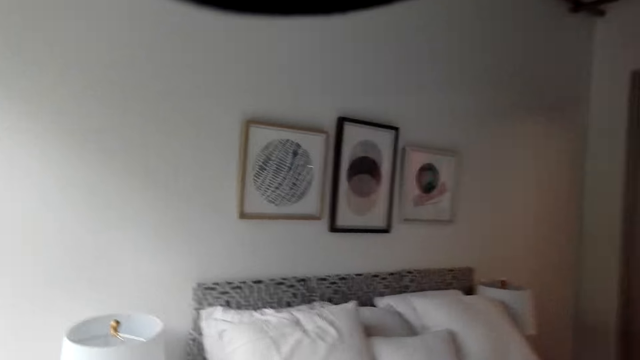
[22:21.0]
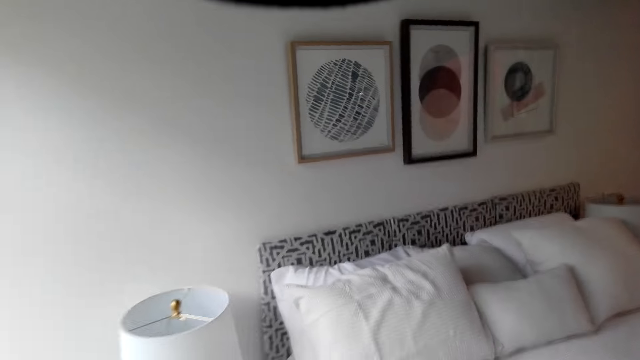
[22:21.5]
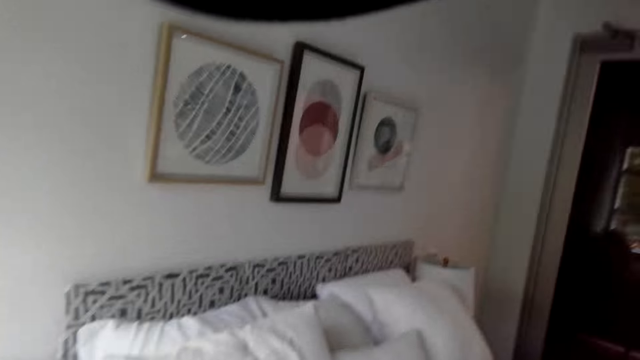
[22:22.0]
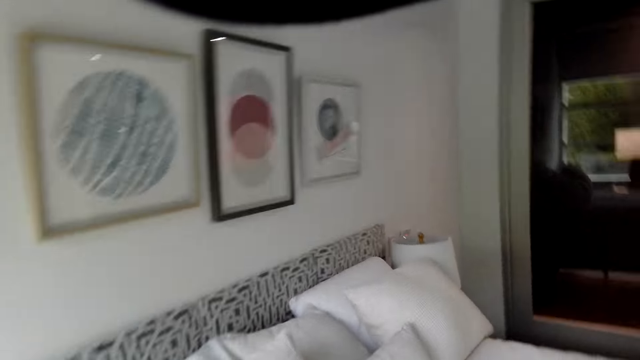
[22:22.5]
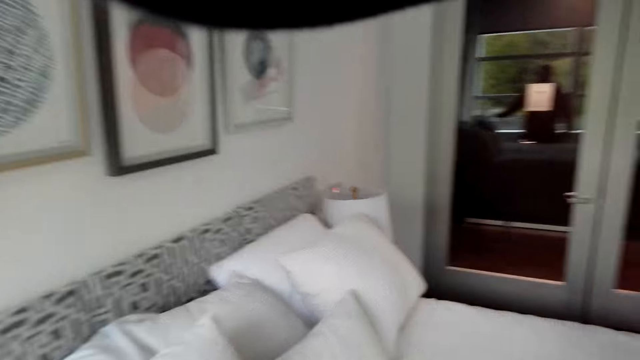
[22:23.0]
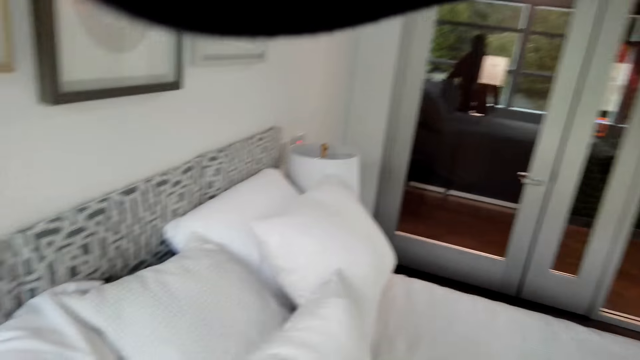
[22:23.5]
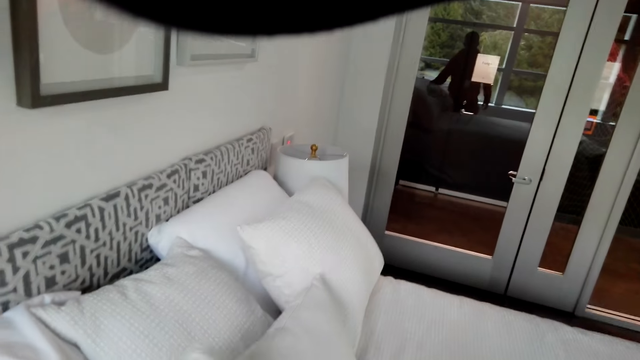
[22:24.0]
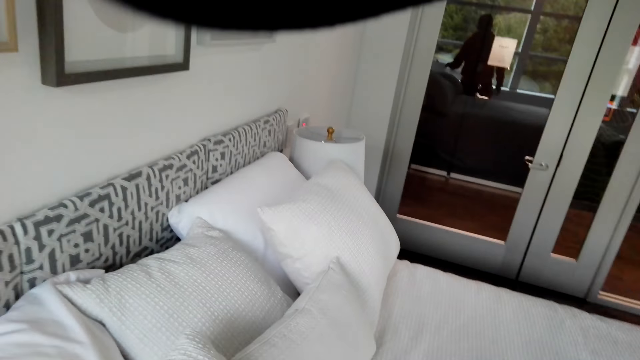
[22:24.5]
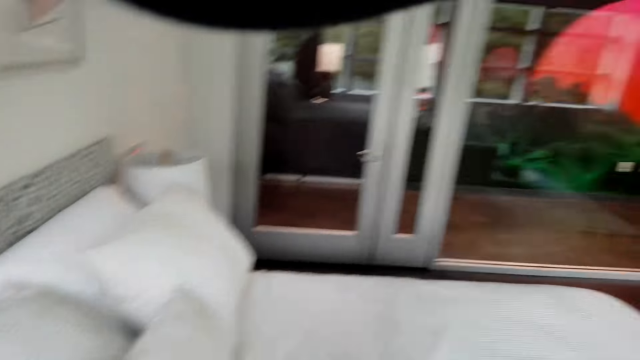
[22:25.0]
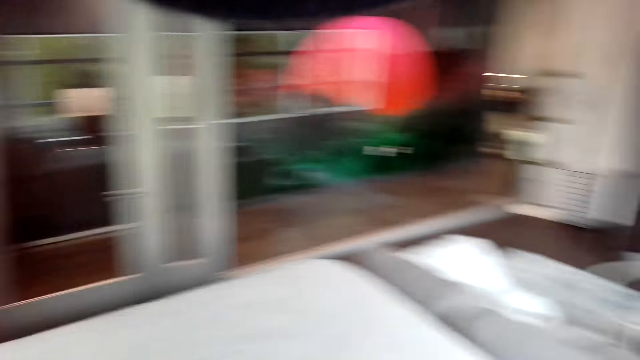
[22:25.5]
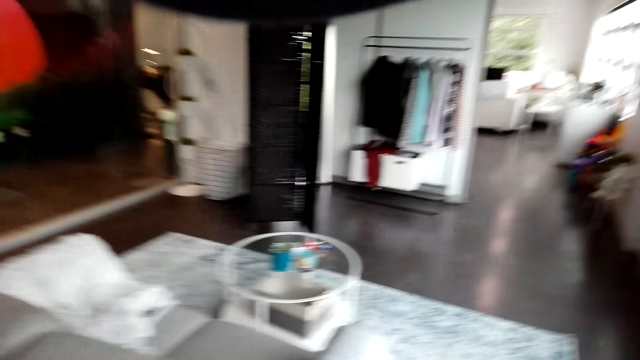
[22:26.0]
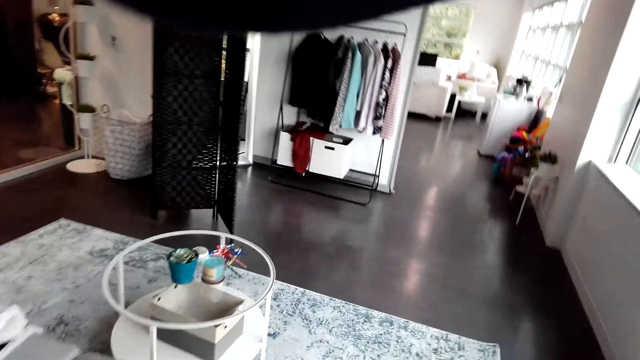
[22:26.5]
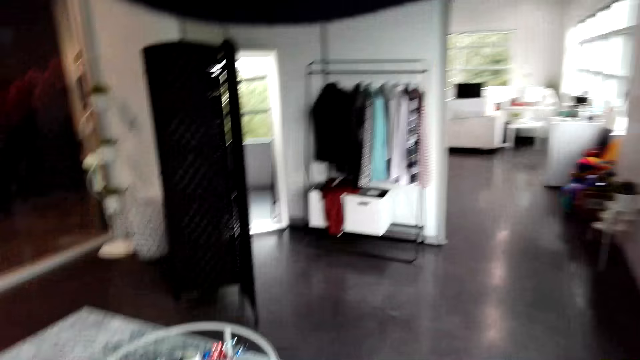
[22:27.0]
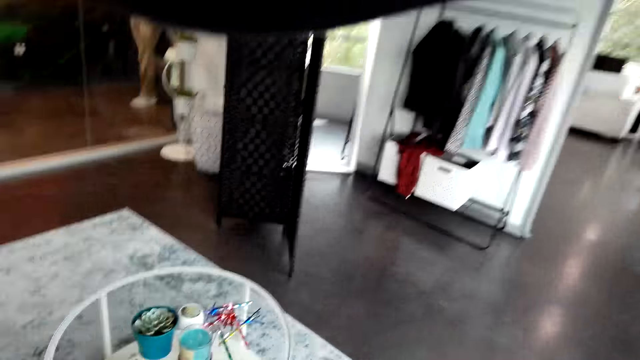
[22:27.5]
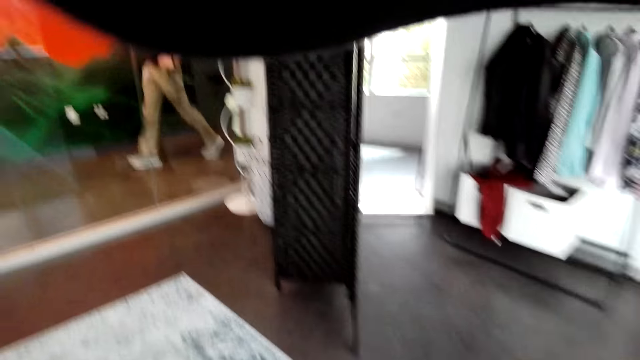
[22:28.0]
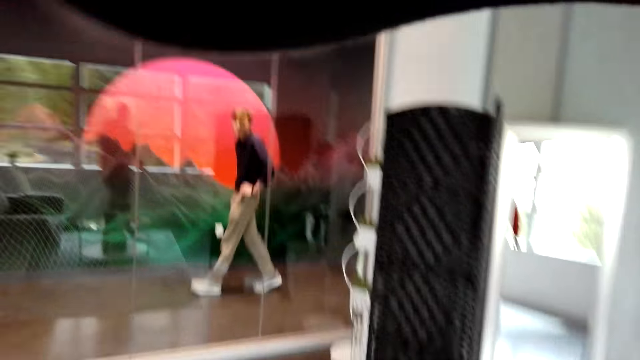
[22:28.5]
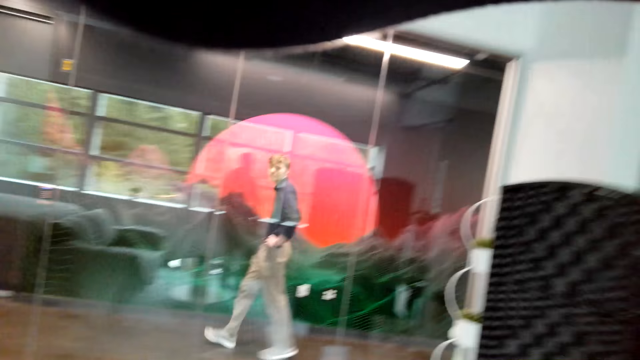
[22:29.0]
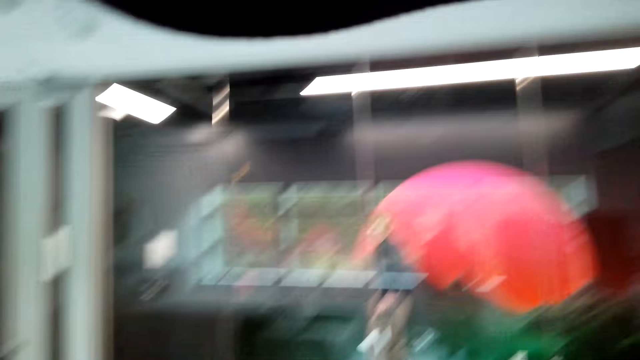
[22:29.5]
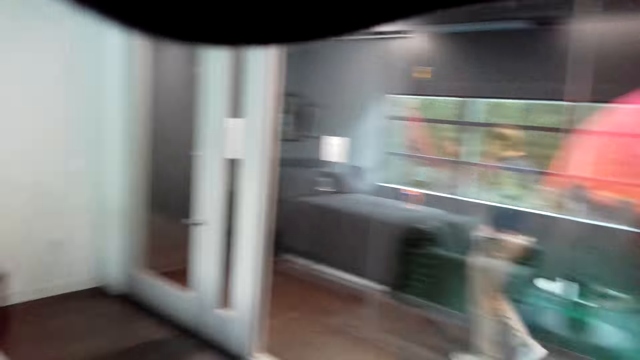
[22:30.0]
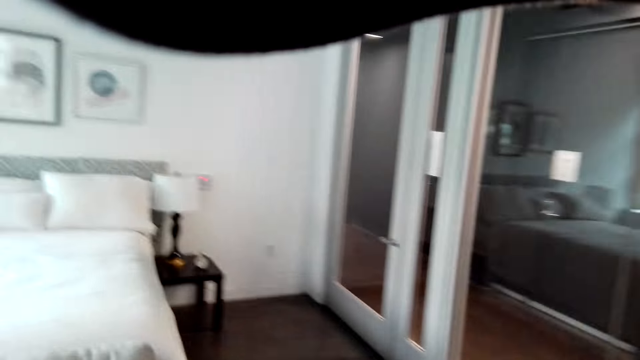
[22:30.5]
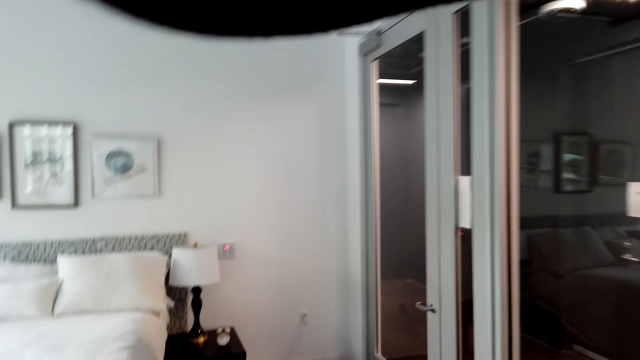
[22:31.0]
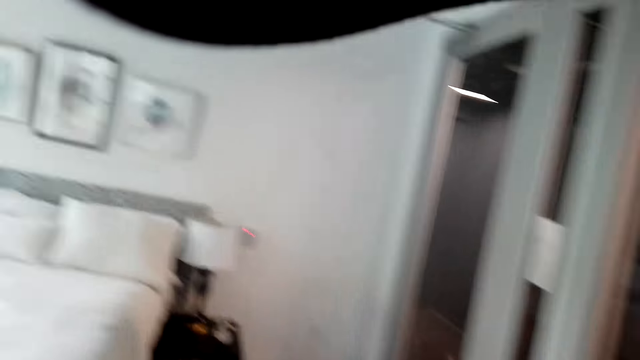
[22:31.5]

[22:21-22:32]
The camera wearer touches the pillow. They walk in the room. A man walks in the room.

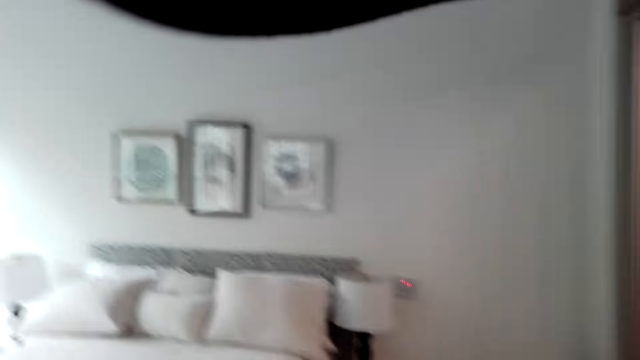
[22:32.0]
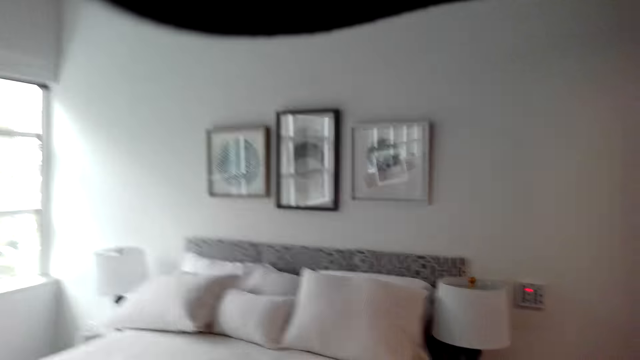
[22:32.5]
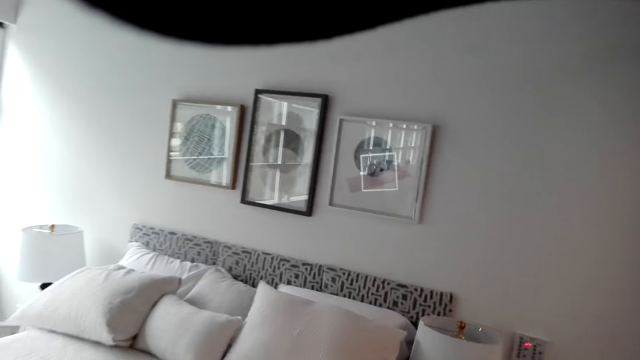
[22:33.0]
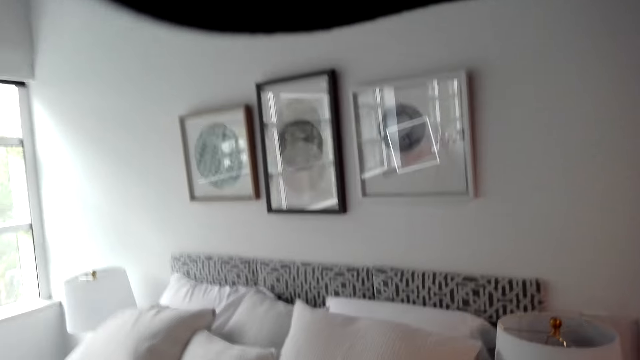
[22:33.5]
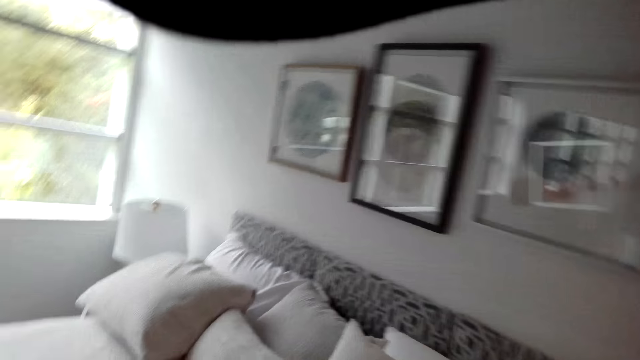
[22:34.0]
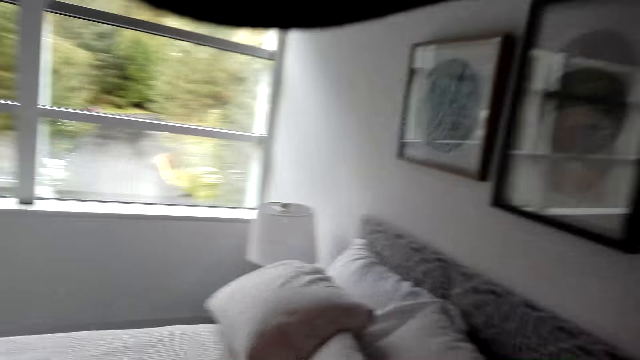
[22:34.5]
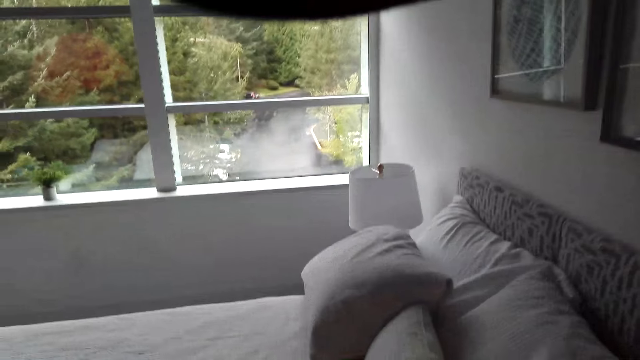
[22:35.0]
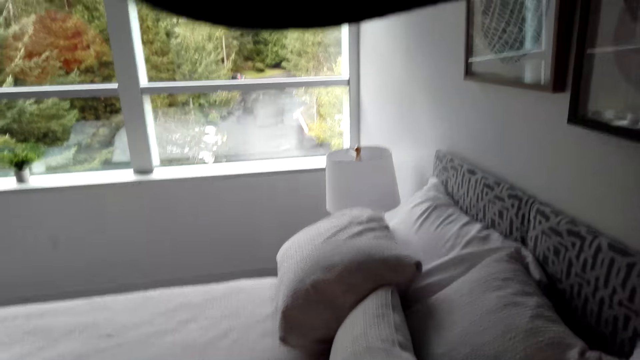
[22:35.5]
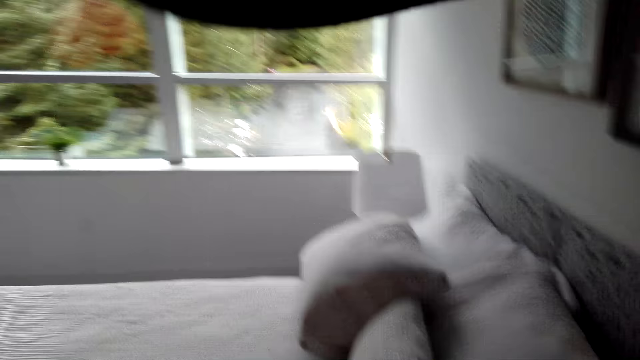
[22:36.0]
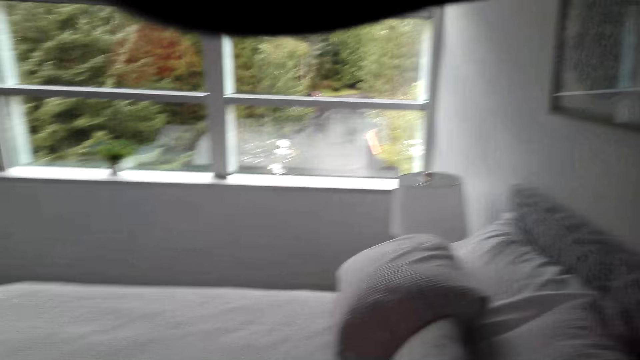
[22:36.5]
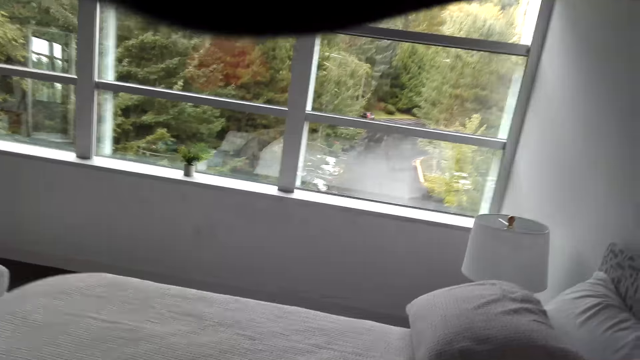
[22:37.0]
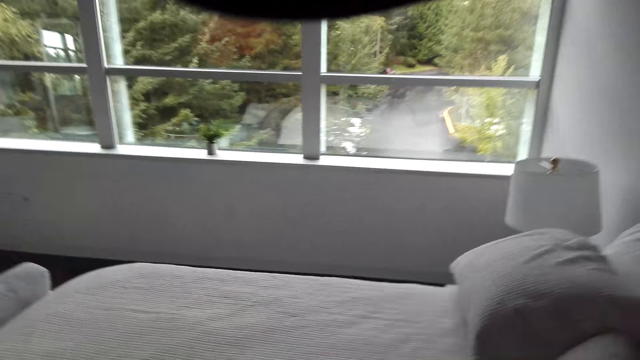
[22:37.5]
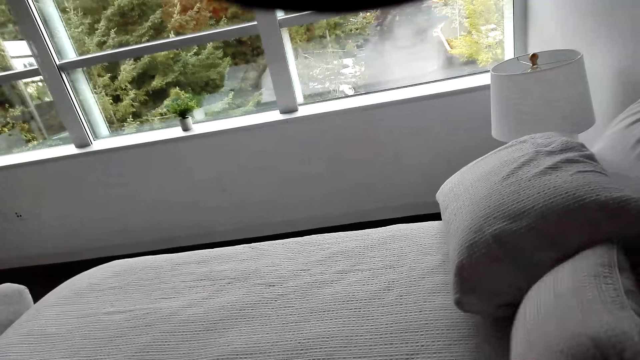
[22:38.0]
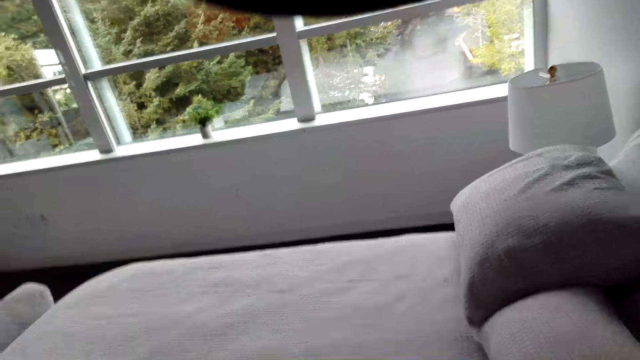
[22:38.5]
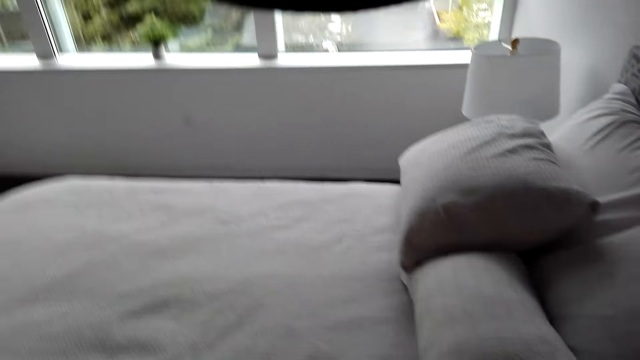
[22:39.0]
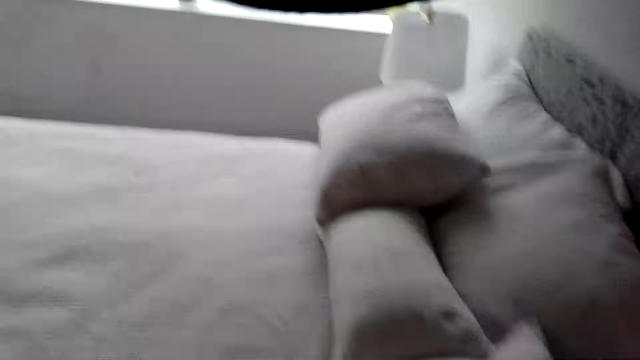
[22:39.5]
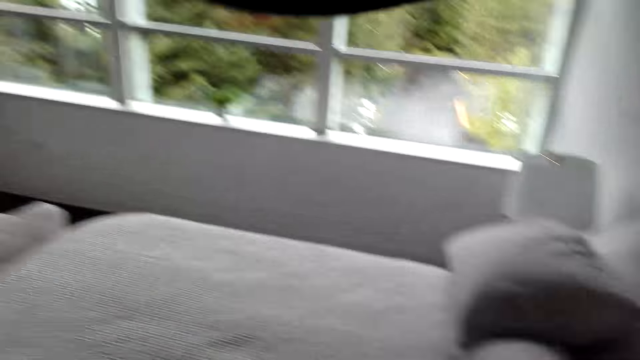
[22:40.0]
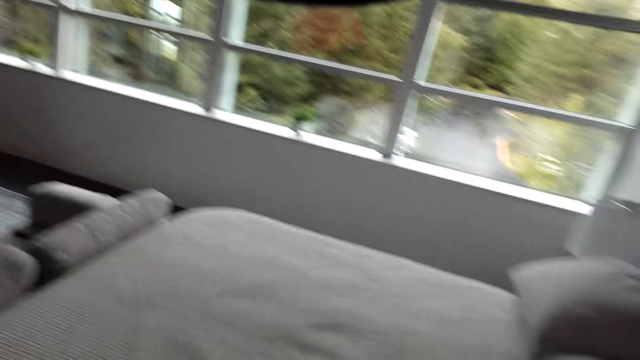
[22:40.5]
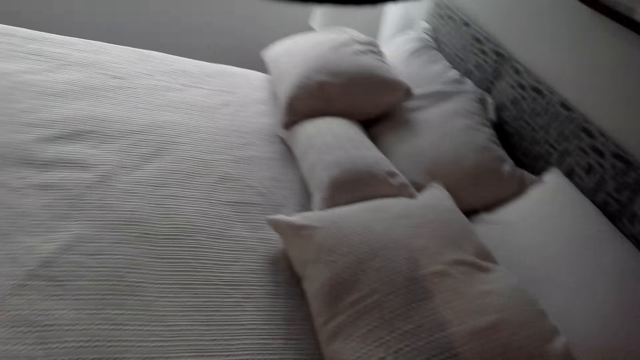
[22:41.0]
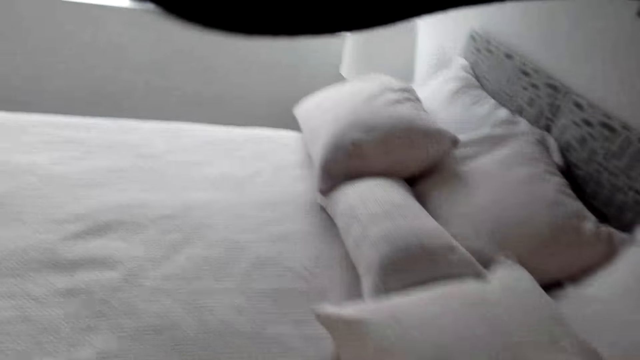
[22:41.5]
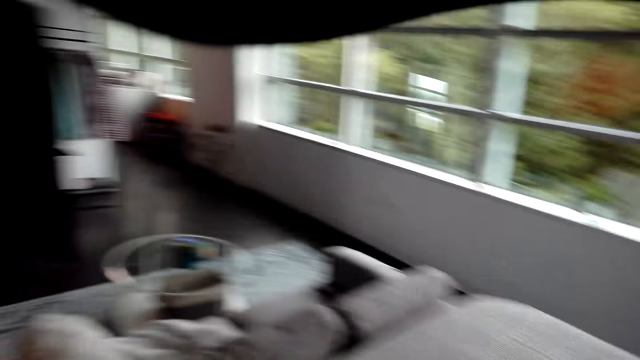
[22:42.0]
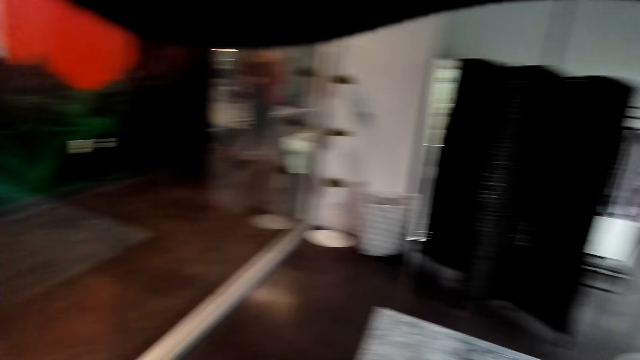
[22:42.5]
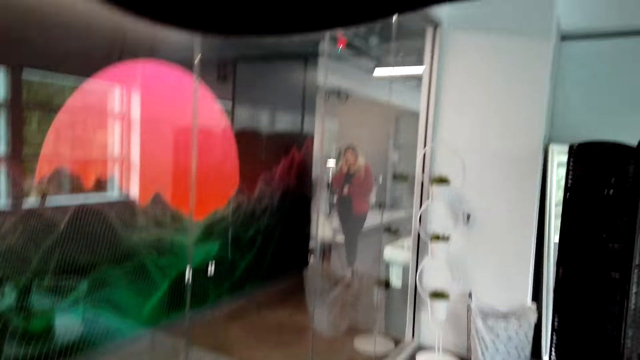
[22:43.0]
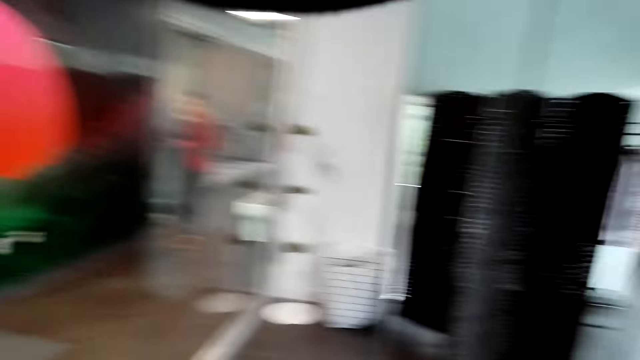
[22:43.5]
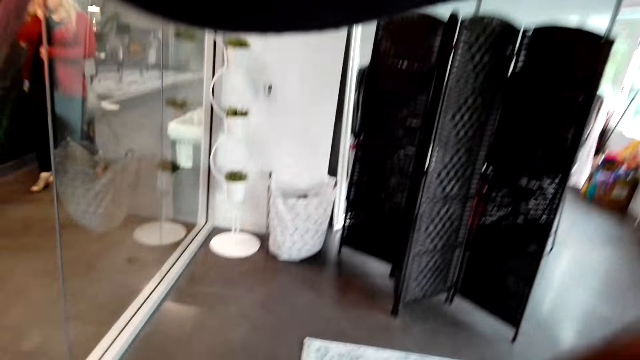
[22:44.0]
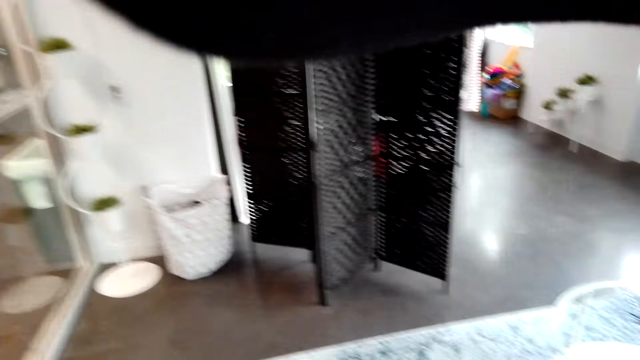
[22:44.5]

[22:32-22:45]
The camera wearer picks the pillow. They make pillows. They align the pillow on the bed. They look around the bed. They walk in the room. A lady walks in the room.
